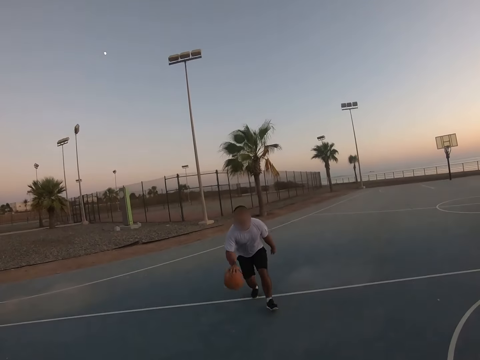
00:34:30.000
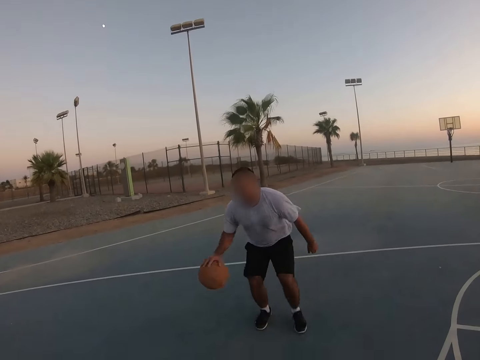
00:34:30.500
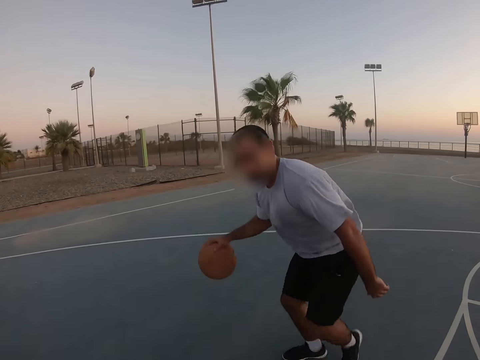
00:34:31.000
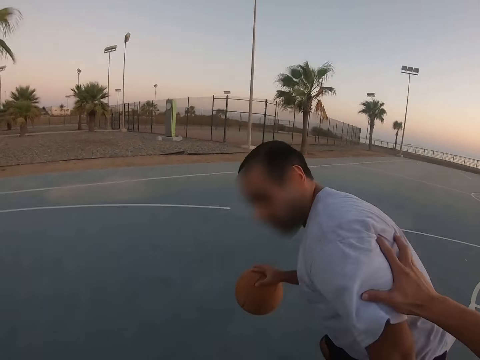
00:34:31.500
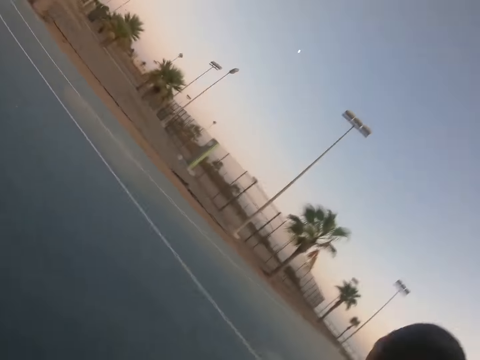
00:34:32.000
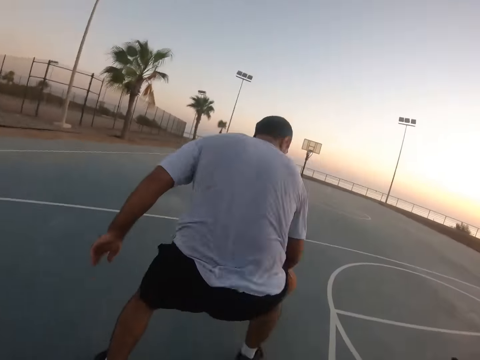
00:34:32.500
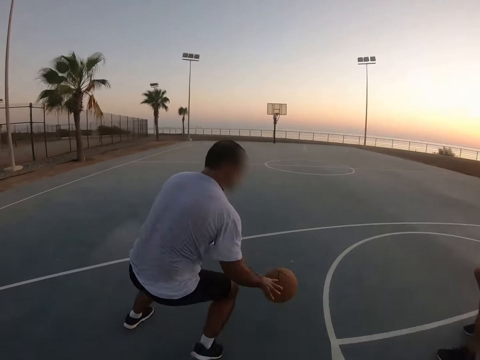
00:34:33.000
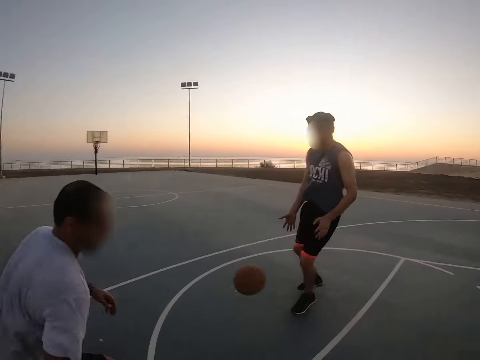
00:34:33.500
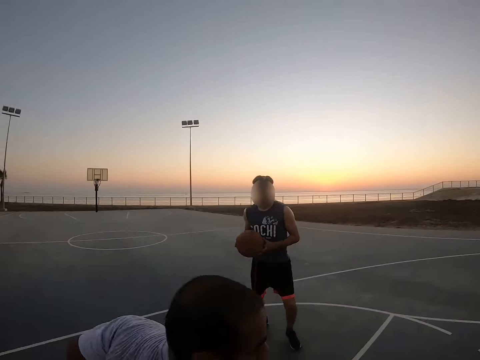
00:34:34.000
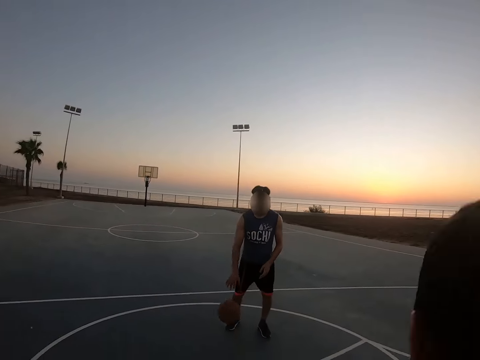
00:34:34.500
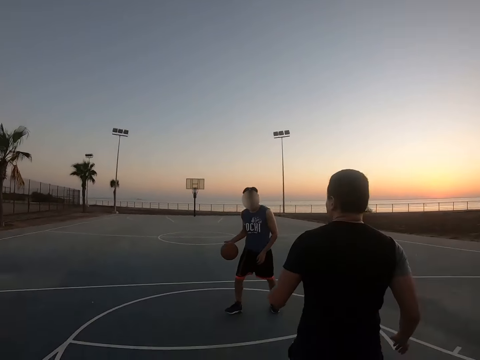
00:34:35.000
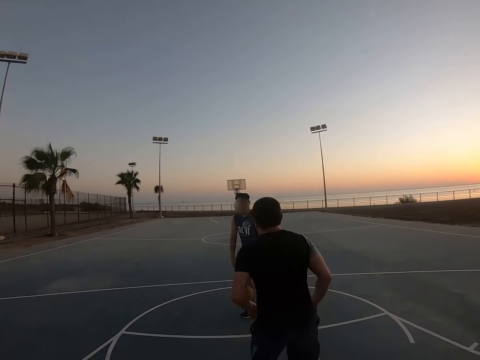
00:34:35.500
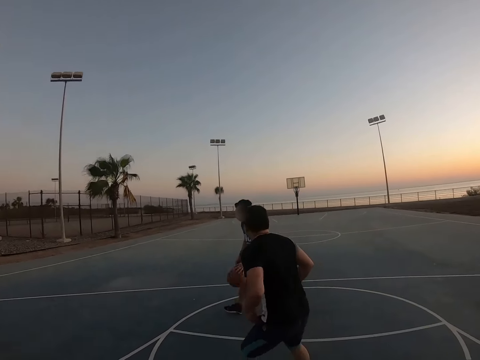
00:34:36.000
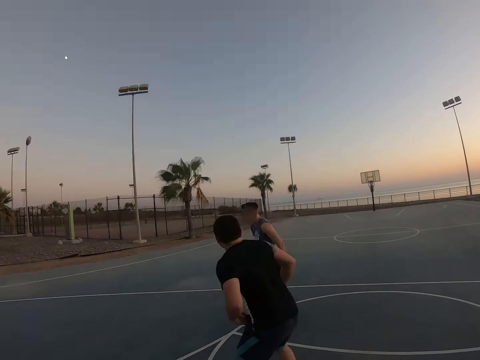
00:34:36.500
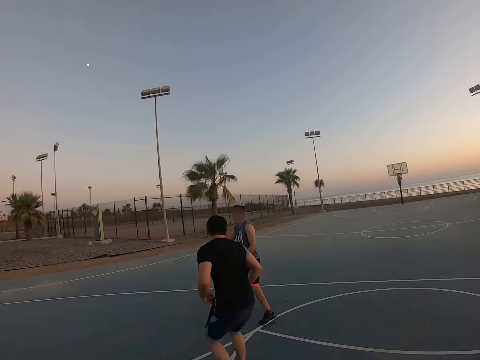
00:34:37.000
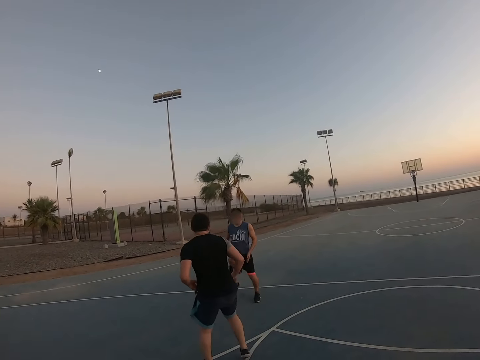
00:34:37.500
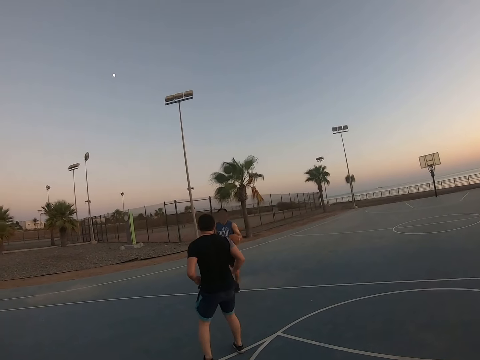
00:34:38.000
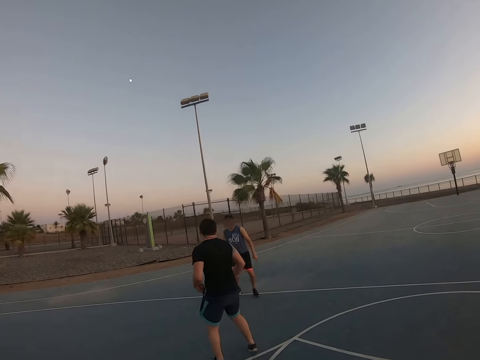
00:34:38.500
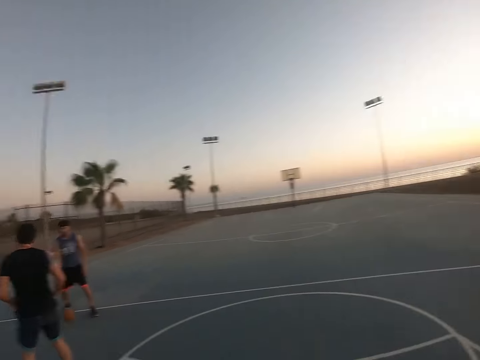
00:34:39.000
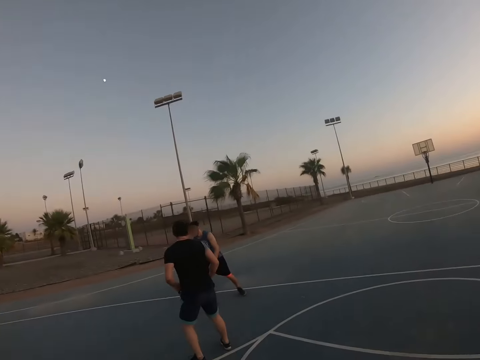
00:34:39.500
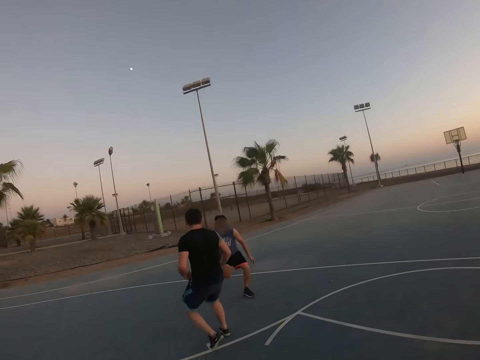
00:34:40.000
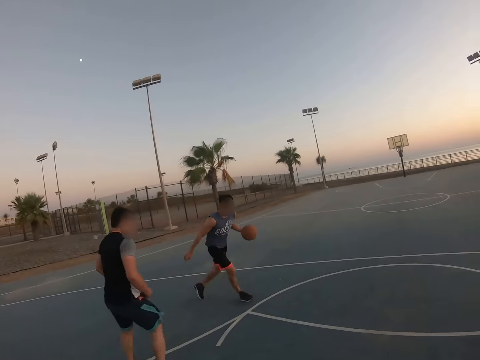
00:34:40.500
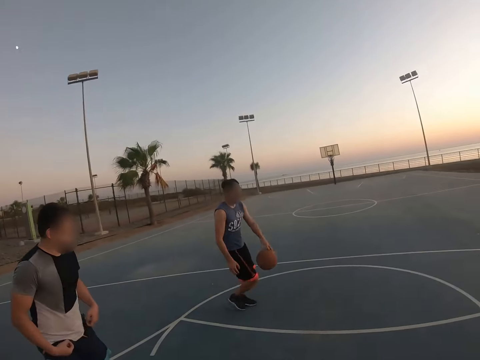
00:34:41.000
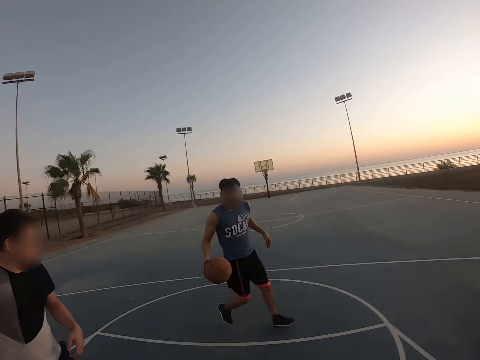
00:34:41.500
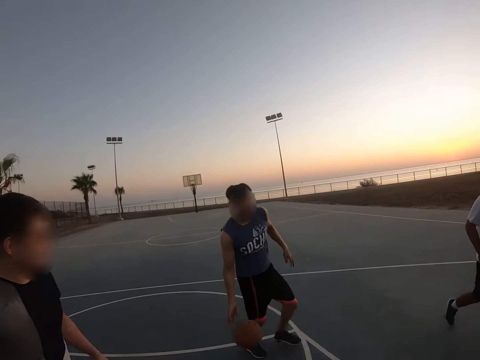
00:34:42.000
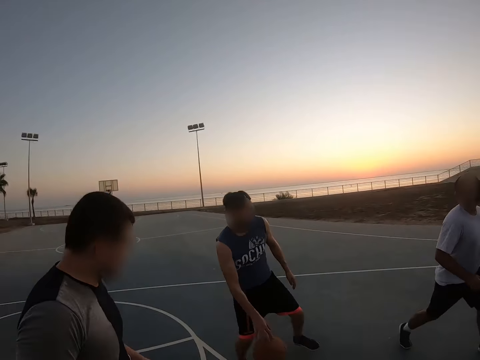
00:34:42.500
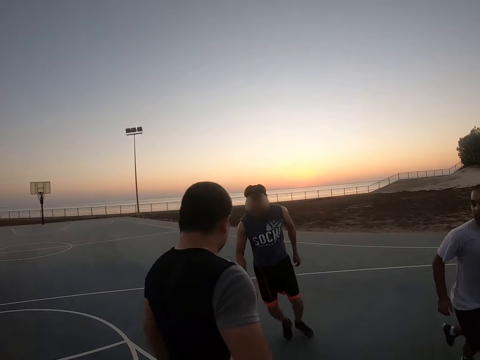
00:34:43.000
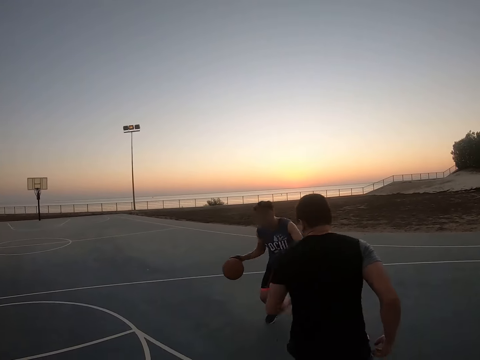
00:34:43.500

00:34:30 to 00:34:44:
A man bounces the ball. He plays the basketball. He bounces the ball to another man. A third man plays the basketball. The second man bounces the ball.

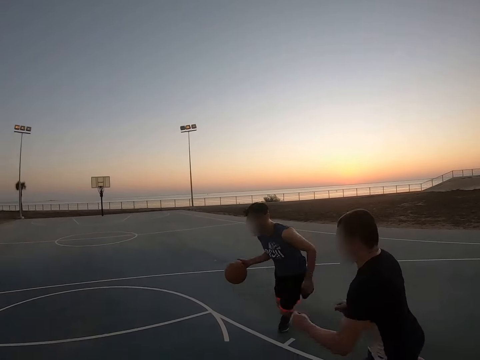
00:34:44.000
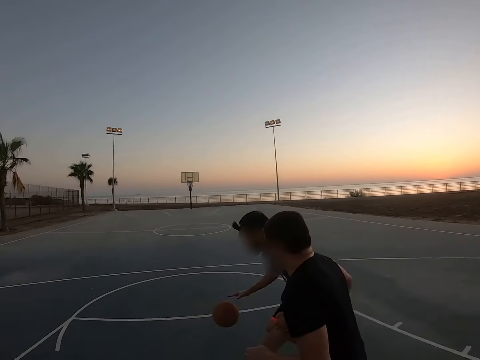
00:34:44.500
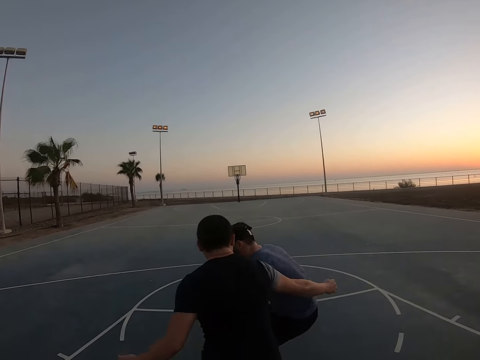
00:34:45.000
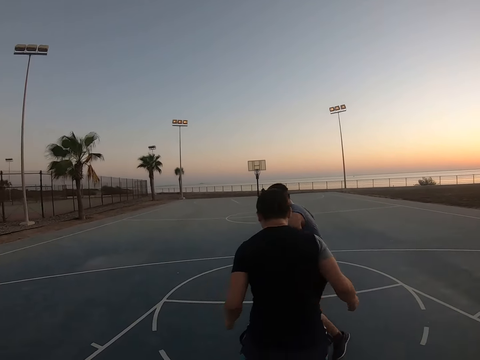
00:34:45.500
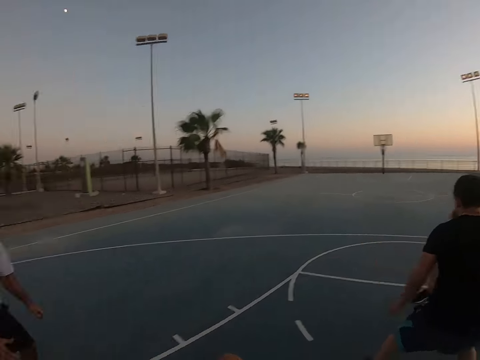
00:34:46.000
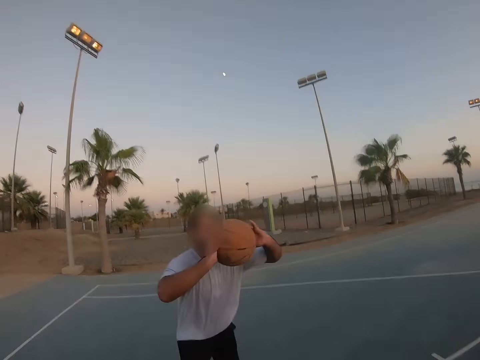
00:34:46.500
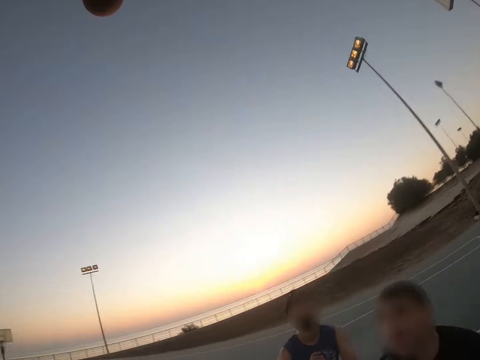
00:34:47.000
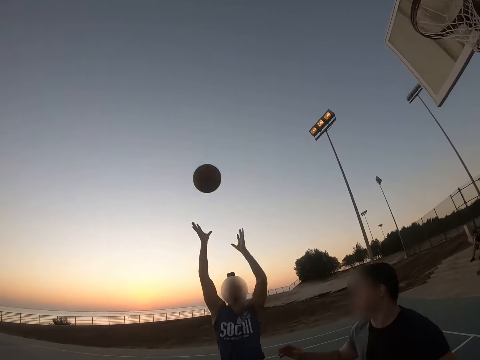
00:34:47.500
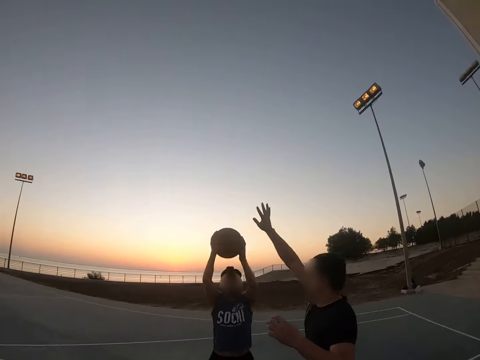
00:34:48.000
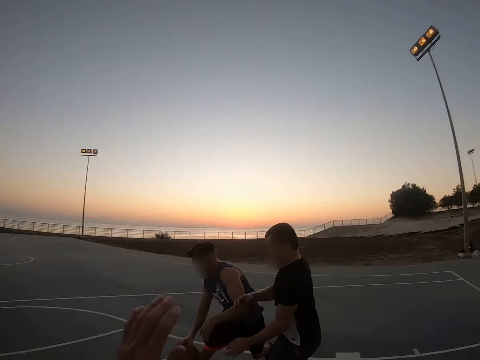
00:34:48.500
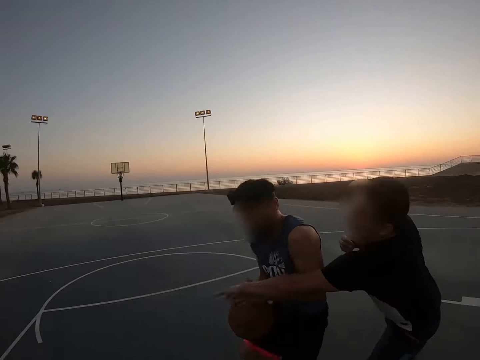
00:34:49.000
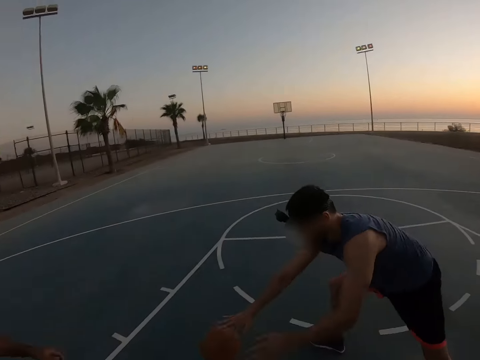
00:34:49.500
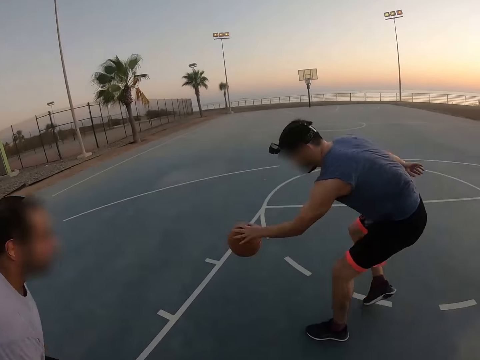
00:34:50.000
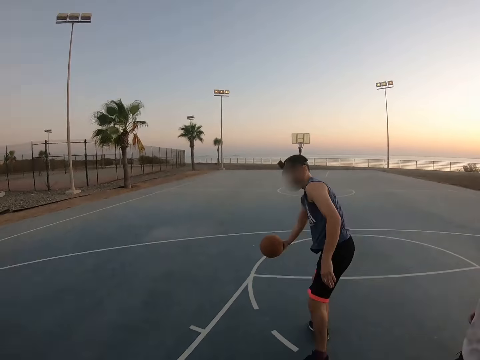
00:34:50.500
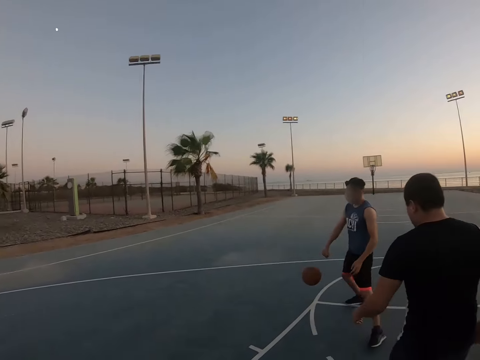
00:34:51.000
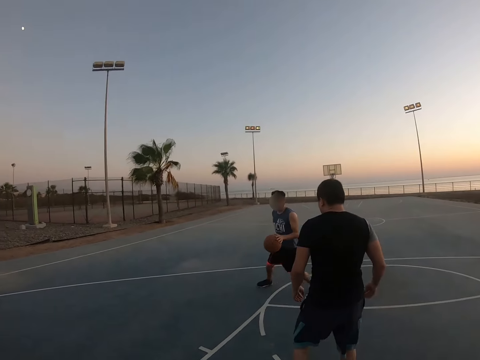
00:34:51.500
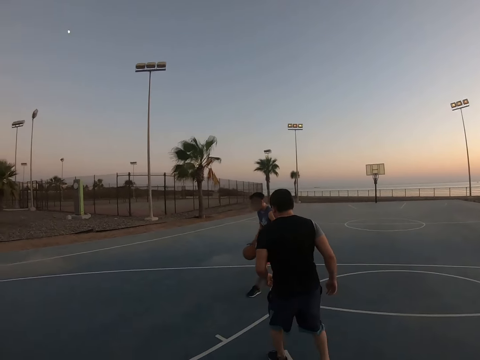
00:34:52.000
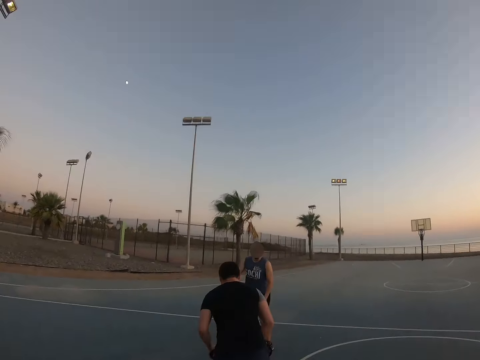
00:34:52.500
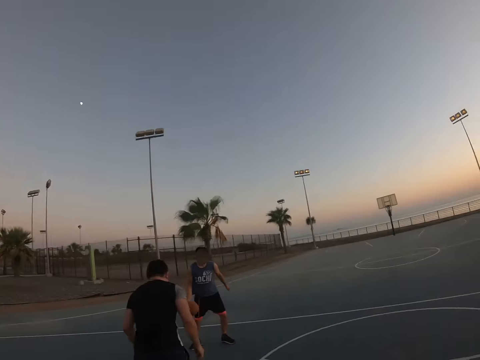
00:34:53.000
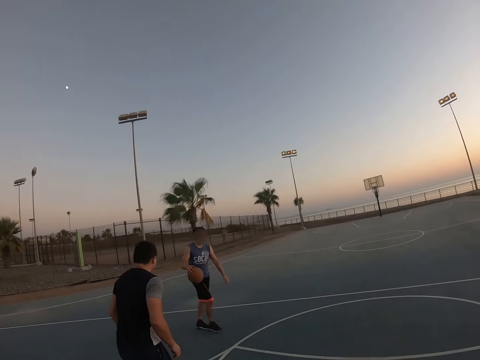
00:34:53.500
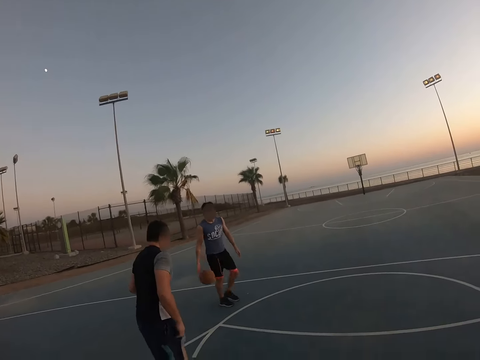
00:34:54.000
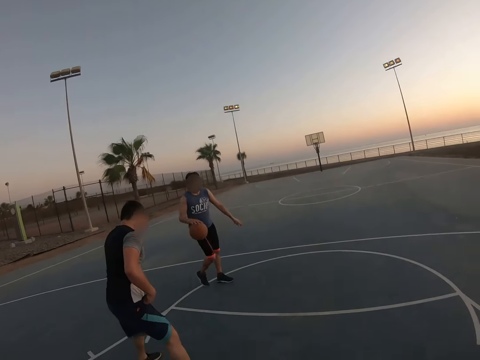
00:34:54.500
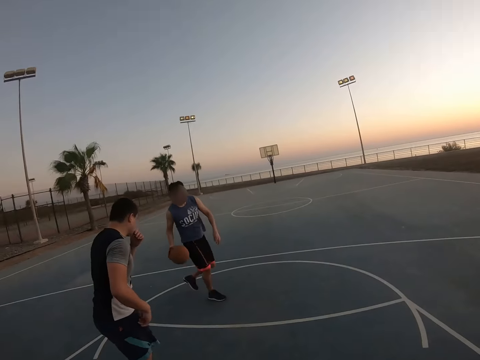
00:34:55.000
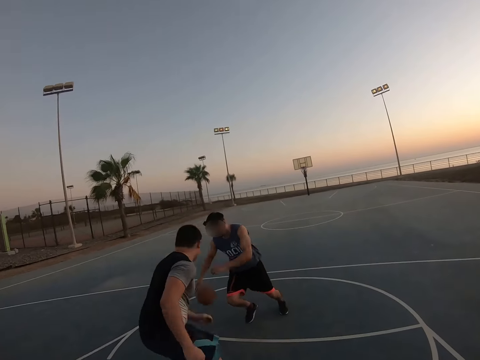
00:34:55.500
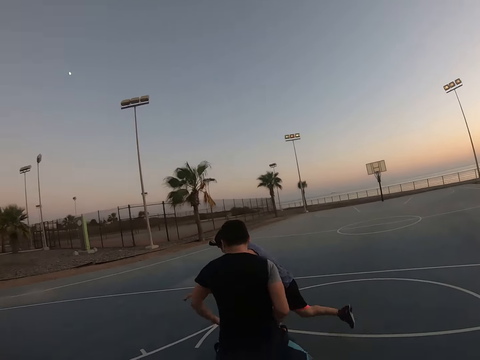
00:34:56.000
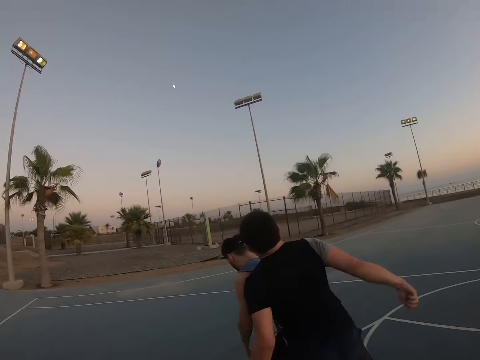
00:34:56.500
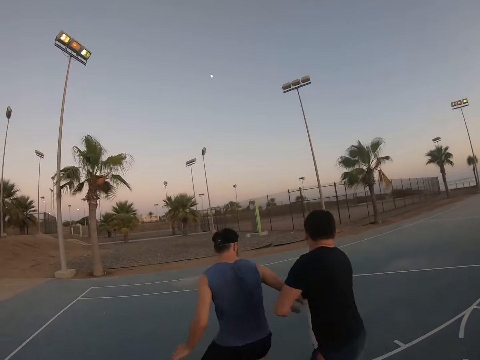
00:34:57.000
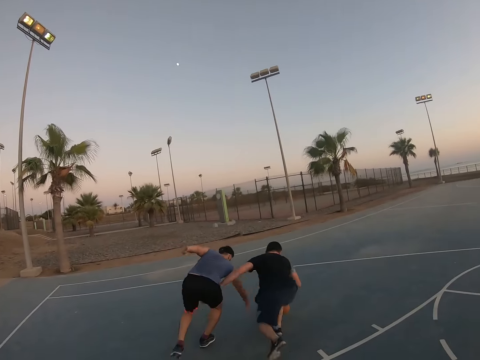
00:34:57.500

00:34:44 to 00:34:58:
A man throws the ball to another man. The other man throws the ball to the field goal. The first man catches the ball. He bounces the ball. The other man plays the basketball.
